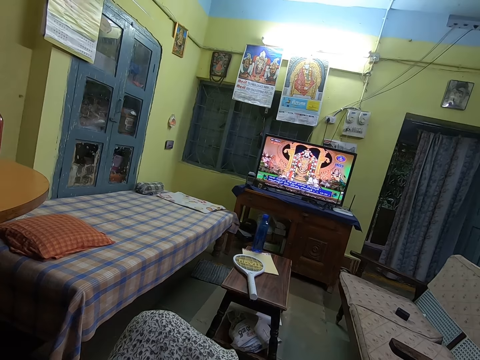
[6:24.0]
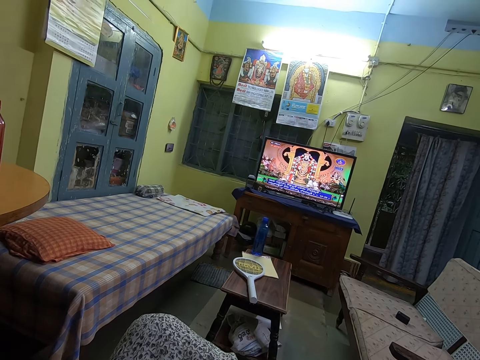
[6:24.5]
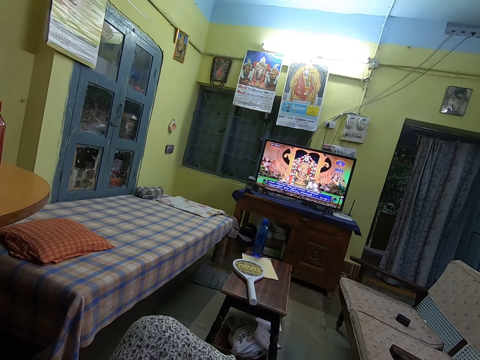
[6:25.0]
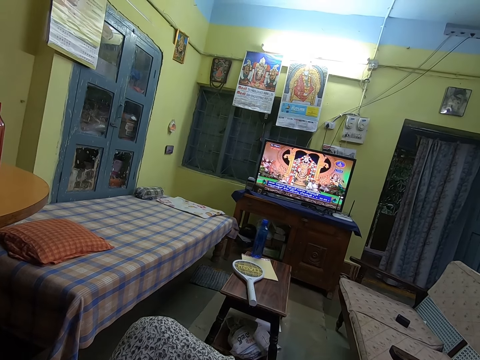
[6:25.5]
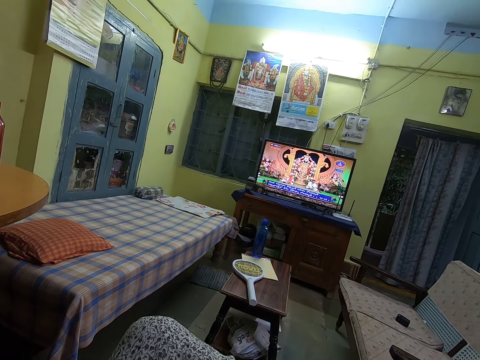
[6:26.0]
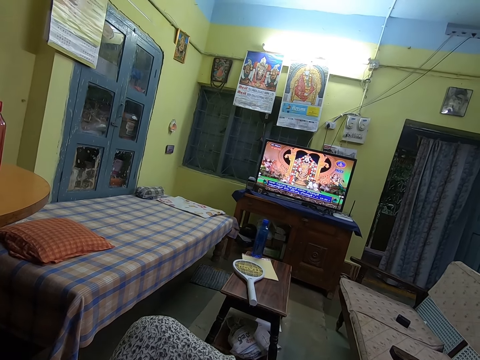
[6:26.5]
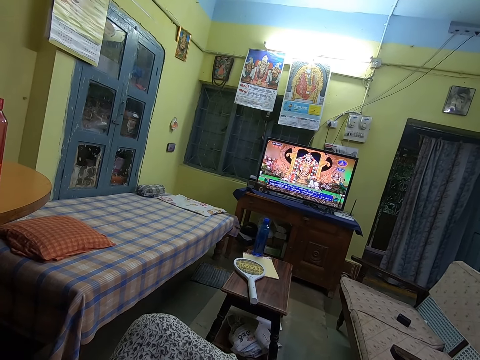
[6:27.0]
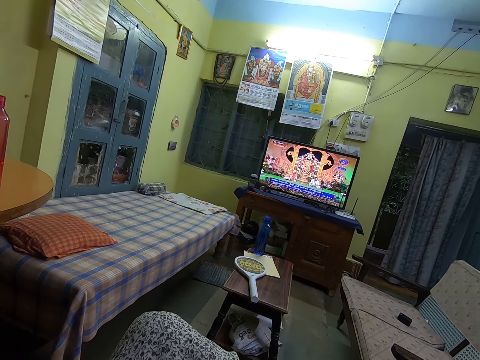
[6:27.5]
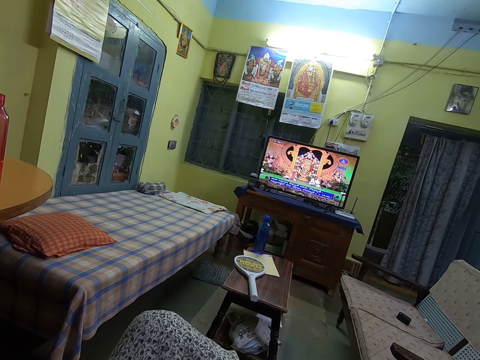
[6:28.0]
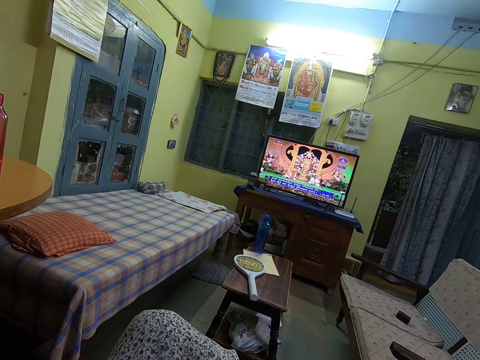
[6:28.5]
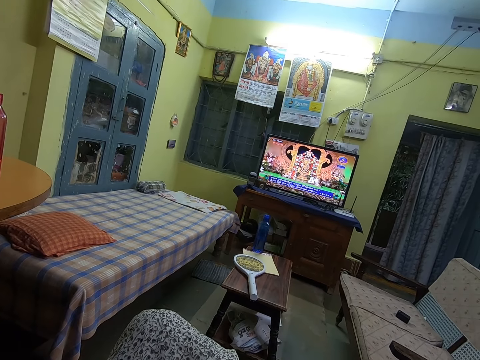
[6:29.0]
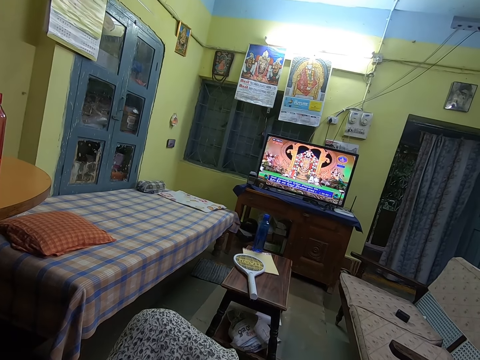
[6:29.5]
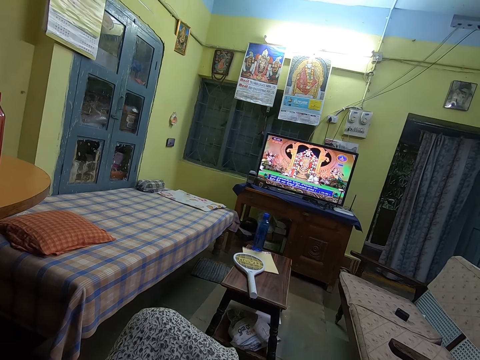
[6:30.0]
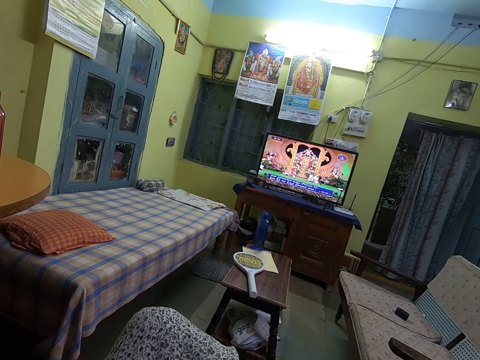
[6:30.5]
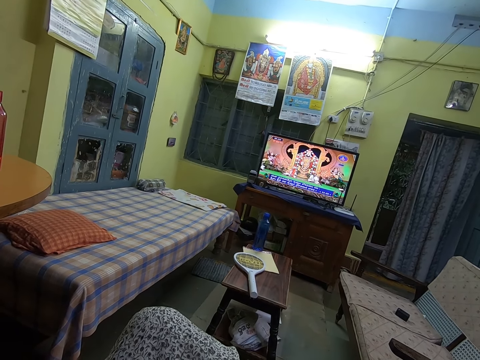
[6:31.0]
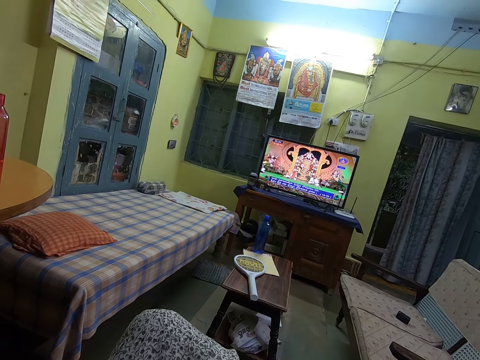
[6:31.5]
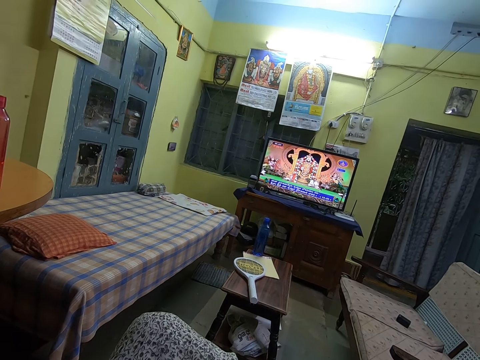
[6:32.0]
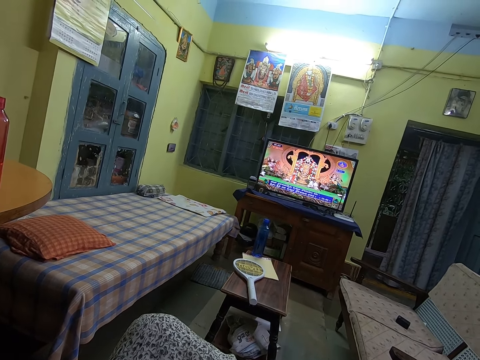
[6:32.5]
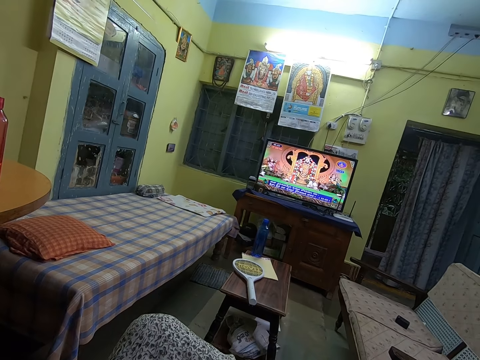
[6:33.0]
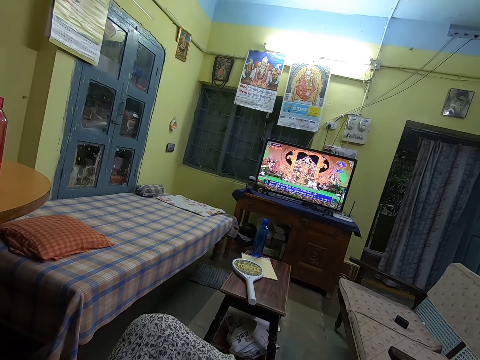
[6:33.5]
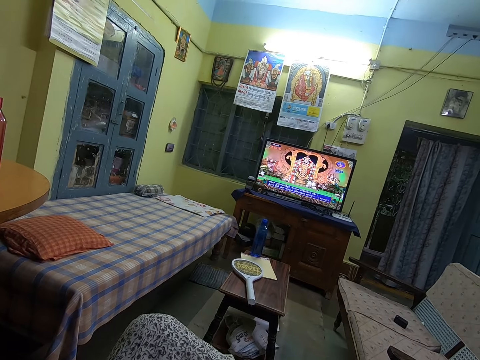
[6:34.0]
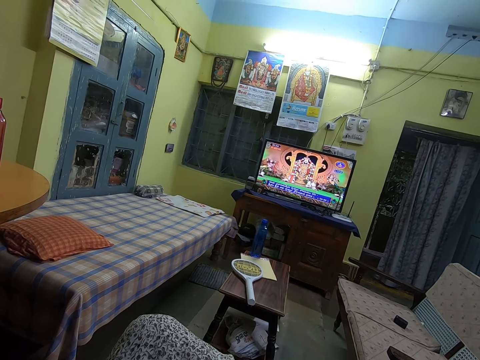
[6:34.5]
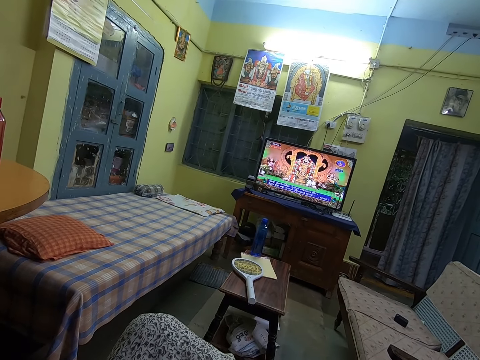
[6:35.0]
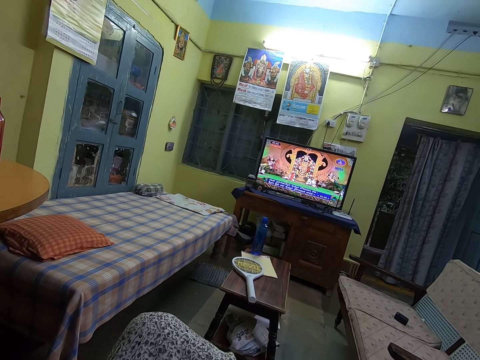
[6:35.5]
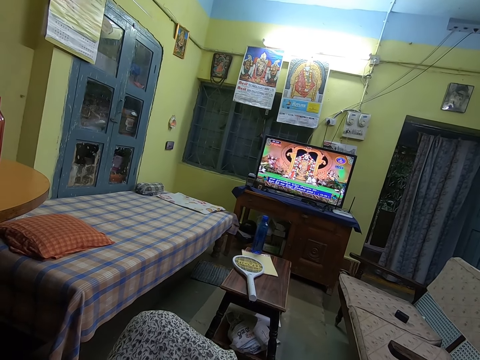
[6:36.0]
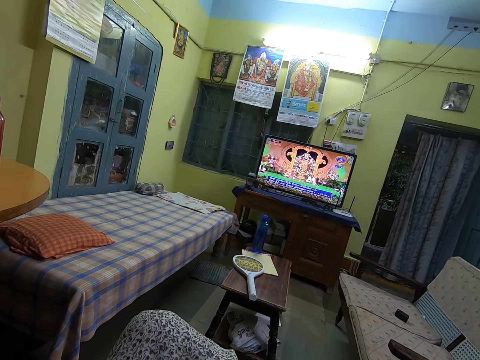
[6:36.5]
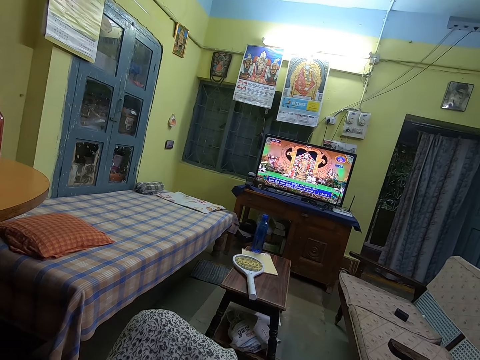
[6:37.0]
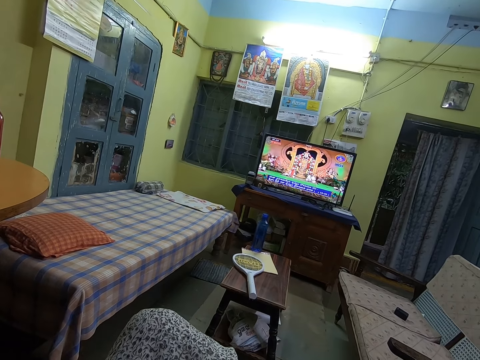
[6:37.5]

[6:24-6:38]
The camera wearer sings. They stop. They sing. They stop.

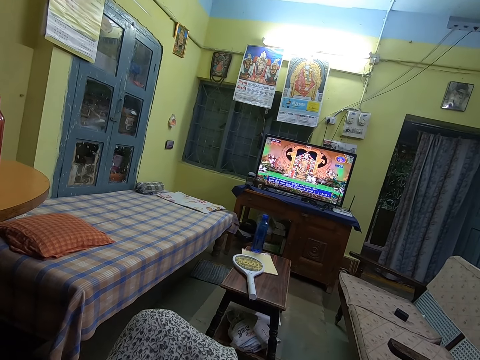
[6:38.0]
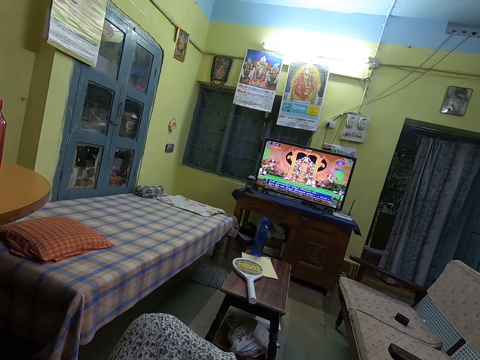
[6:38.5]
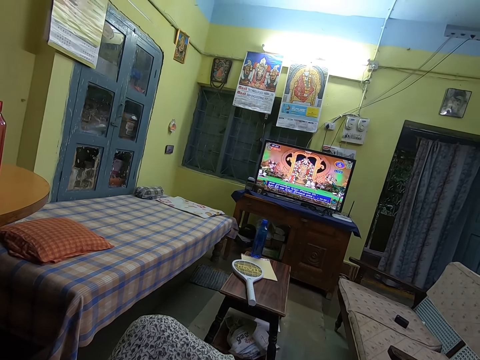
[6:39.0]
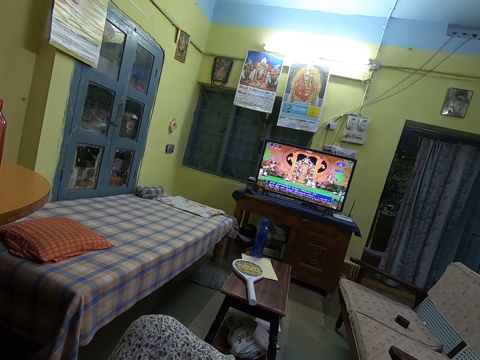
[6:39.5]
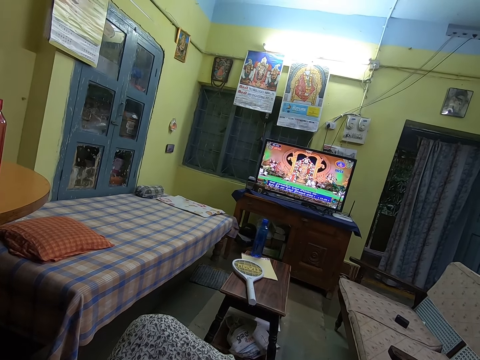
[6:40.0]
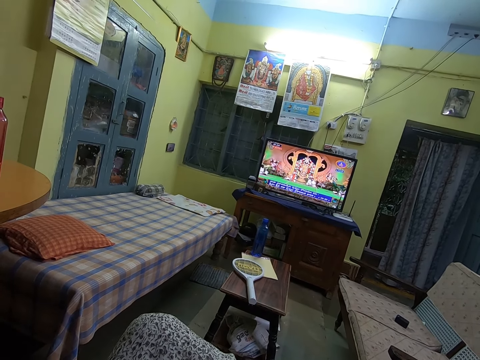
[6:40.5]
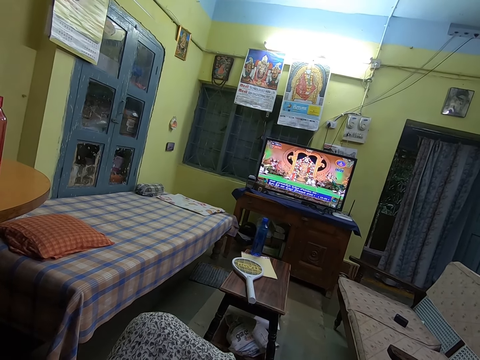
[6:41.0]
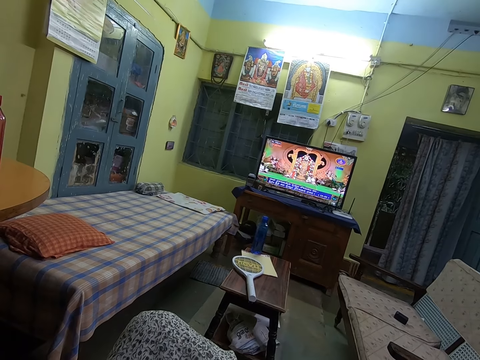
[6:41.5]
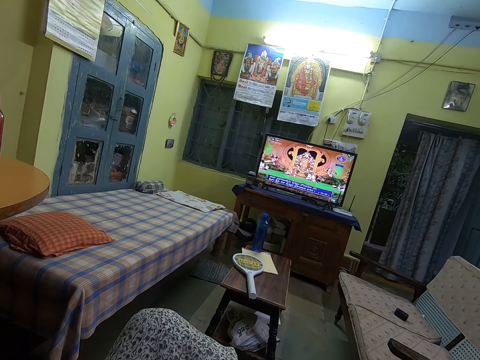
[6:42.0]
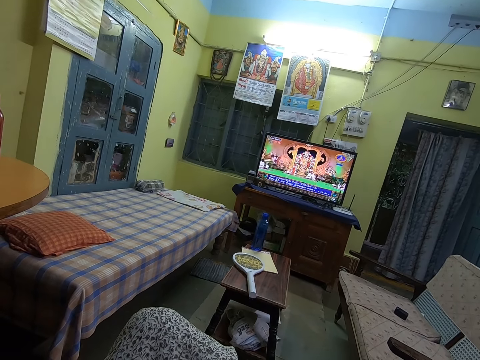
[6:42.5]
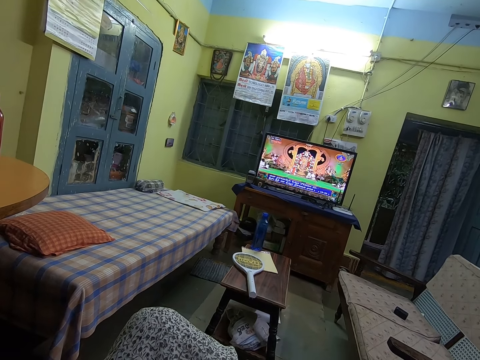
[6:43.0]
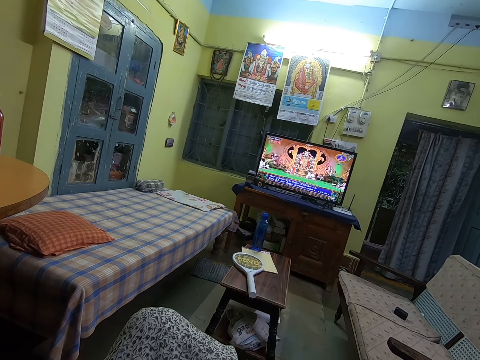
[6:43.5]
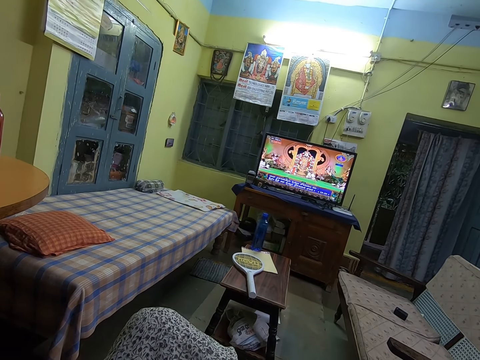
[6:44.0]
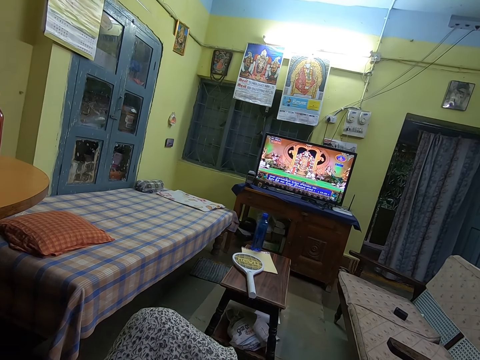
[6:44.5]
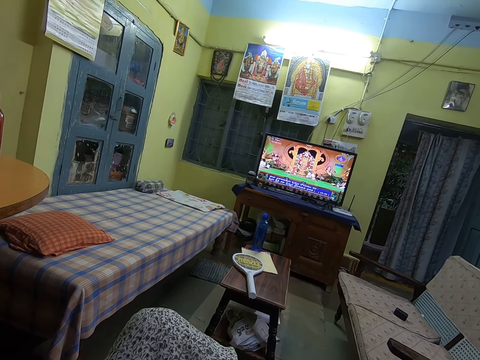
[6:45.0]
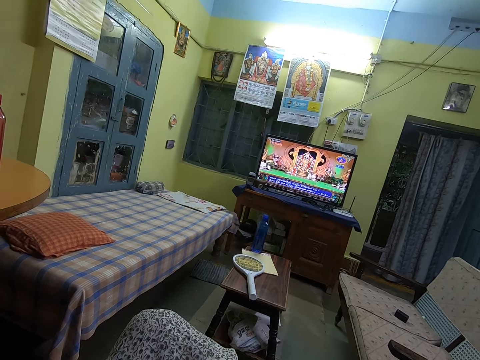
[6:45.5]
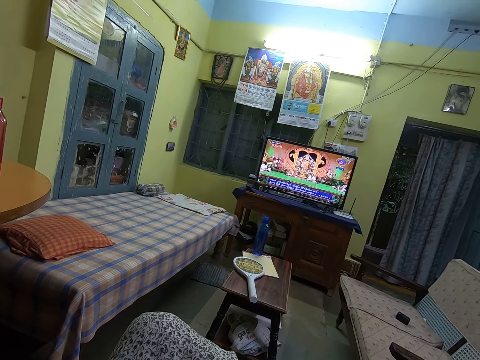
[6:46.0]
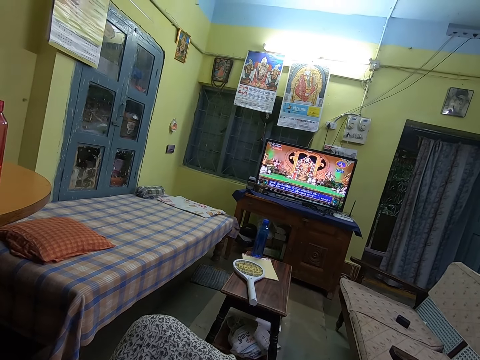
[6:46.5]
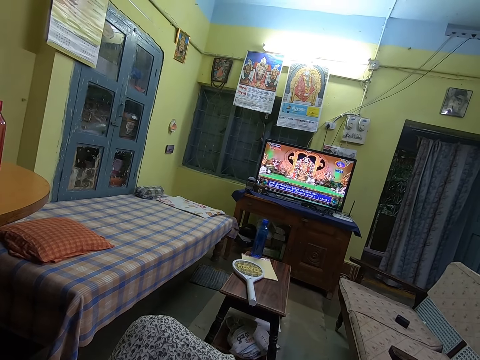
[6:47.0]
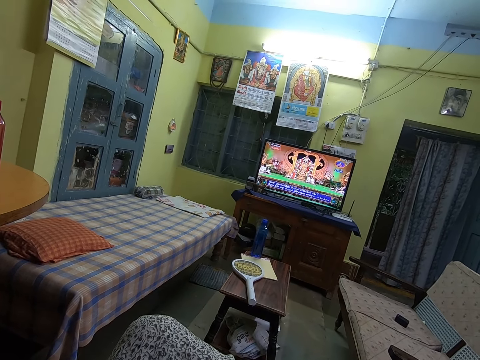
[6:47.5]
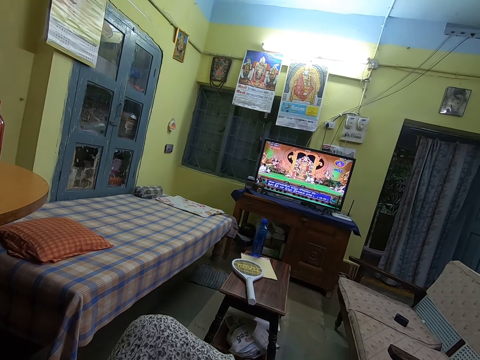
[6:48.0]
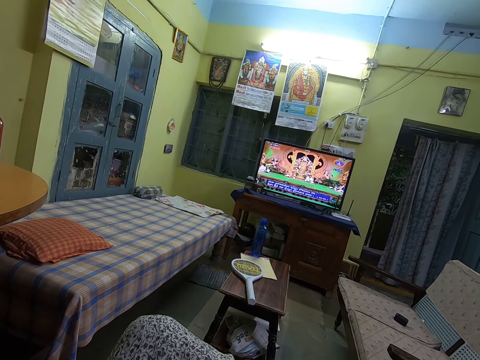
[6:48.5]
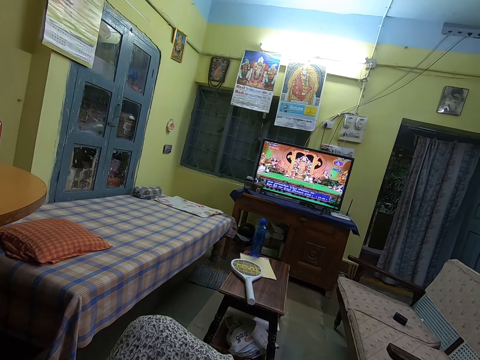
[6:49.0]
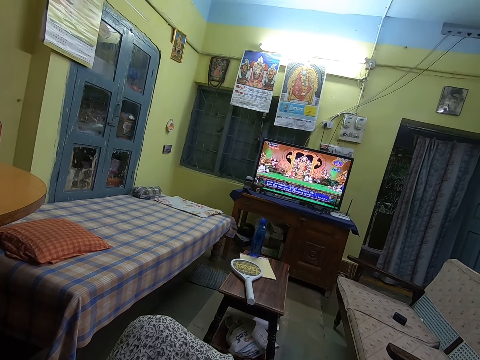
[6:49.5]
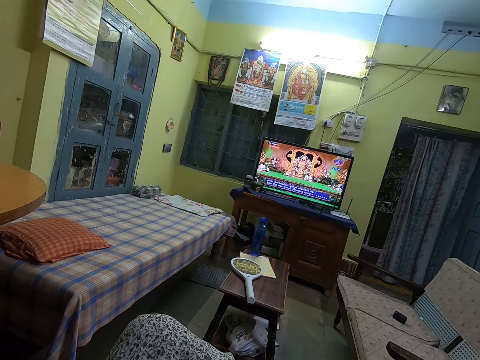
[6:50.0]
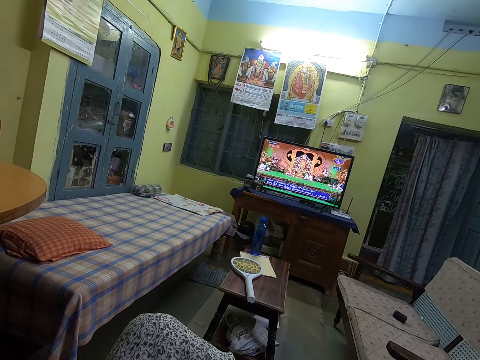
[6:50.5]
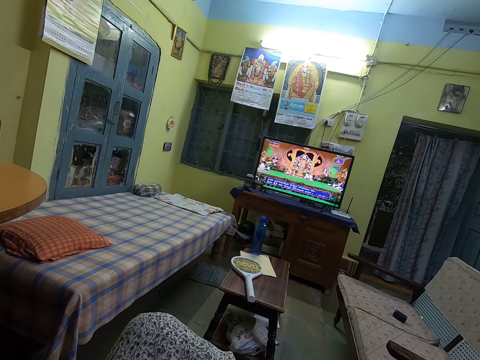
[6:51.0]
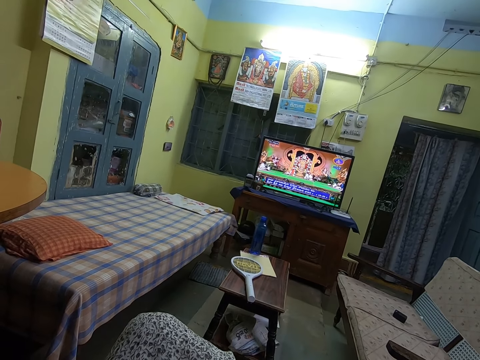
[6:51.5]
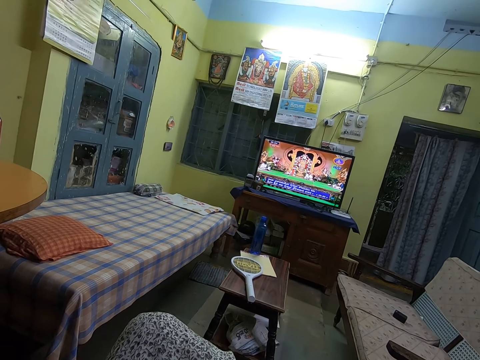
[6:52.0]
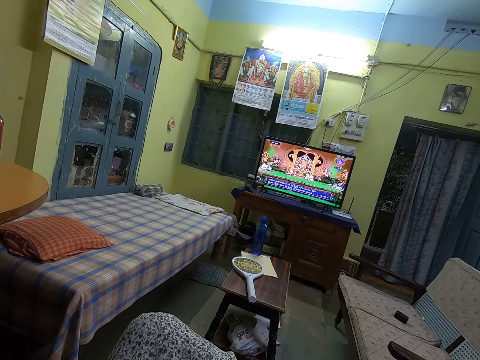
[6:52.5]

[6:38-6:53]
The camera wearer sings. They stop. They sing. They stop.
